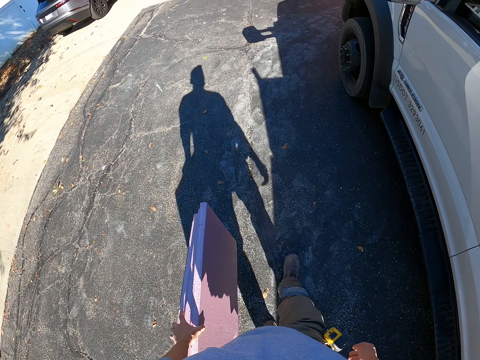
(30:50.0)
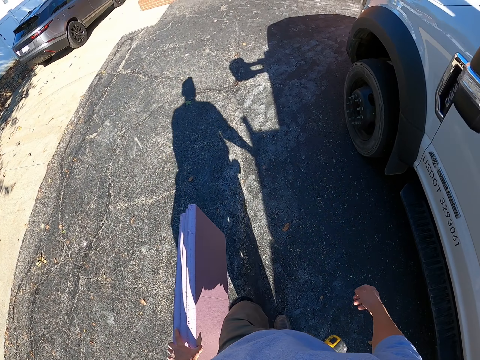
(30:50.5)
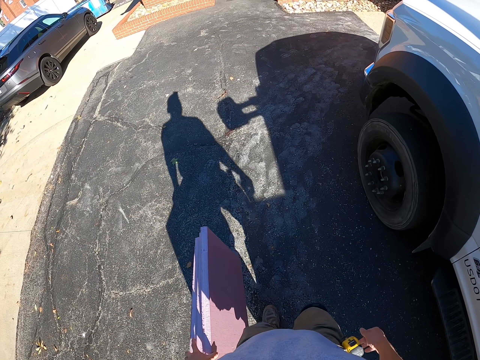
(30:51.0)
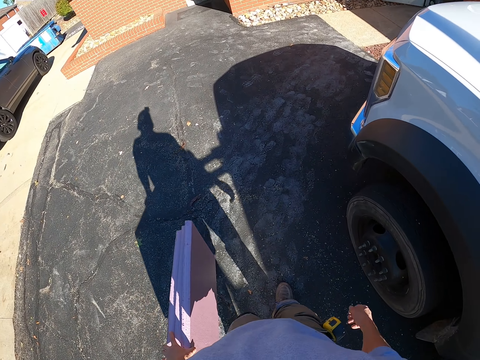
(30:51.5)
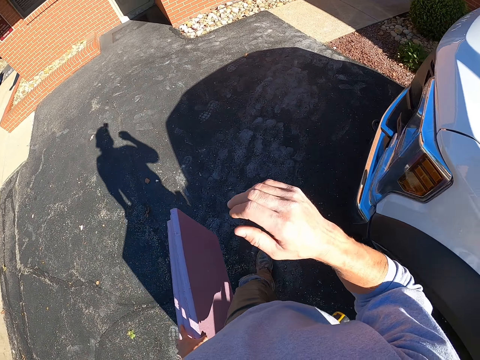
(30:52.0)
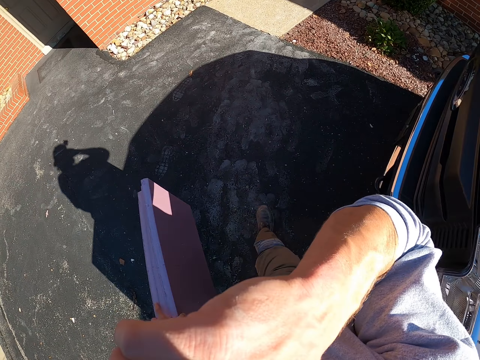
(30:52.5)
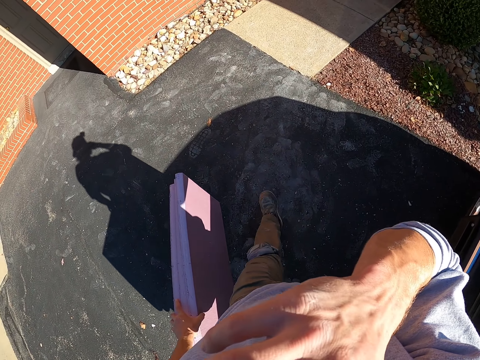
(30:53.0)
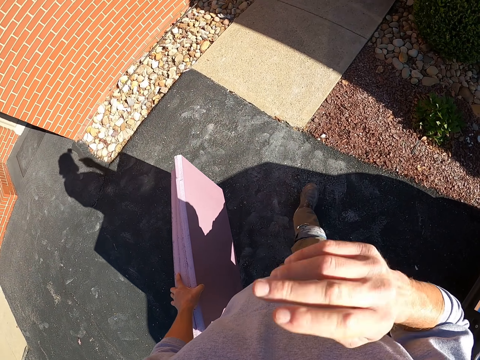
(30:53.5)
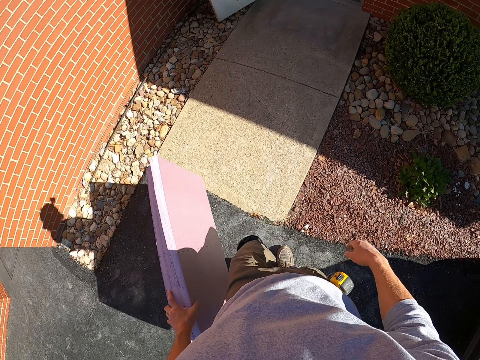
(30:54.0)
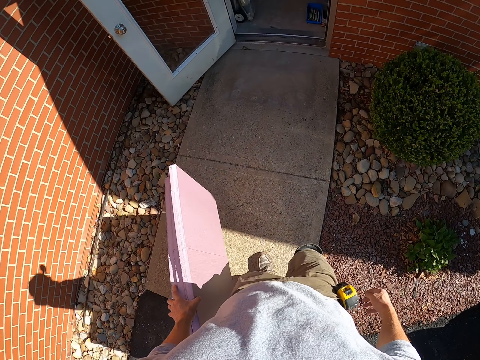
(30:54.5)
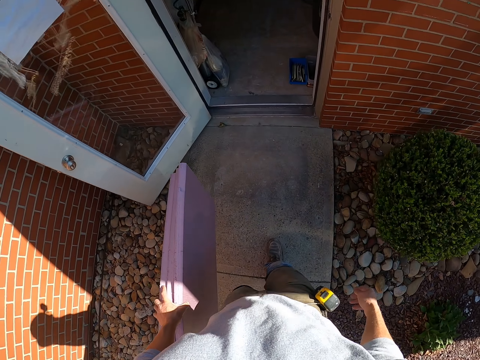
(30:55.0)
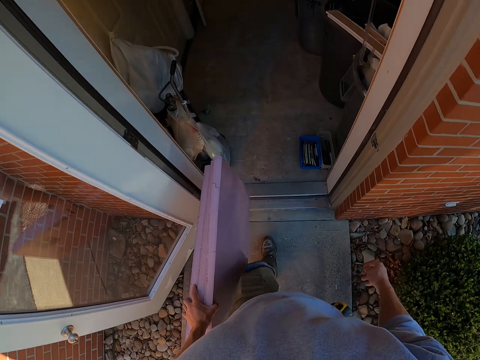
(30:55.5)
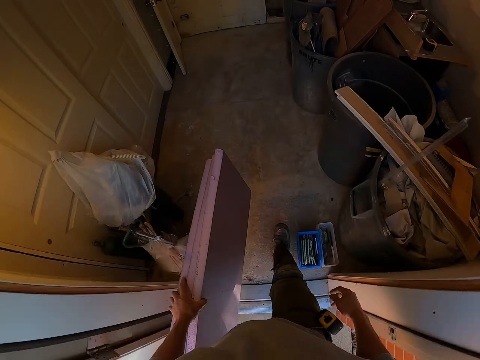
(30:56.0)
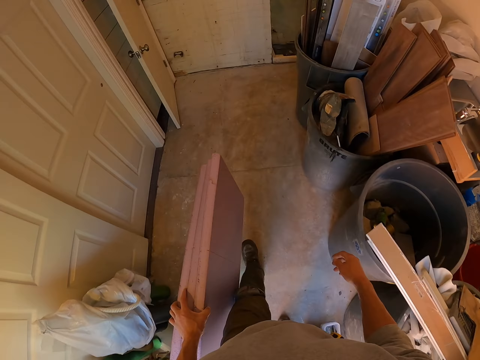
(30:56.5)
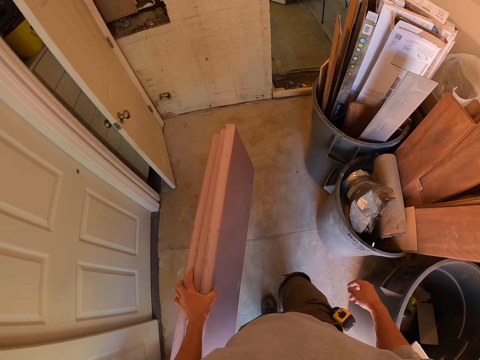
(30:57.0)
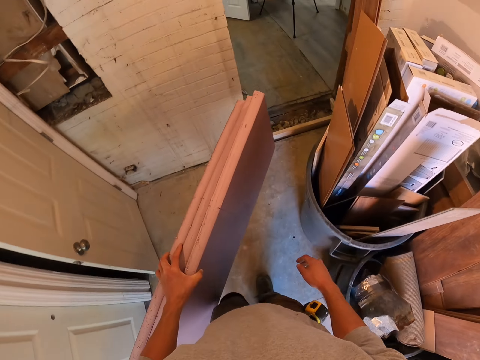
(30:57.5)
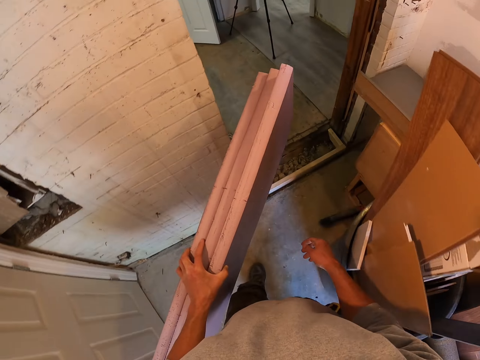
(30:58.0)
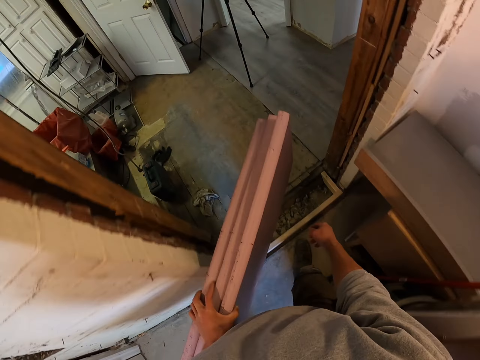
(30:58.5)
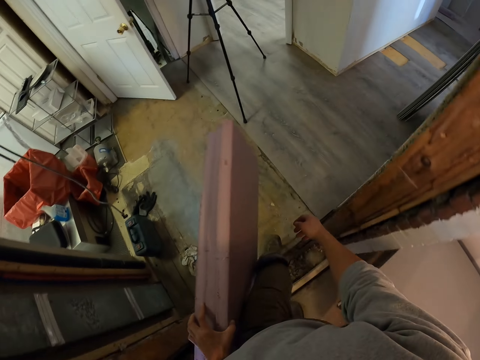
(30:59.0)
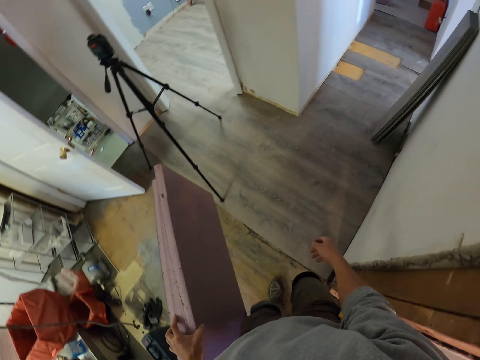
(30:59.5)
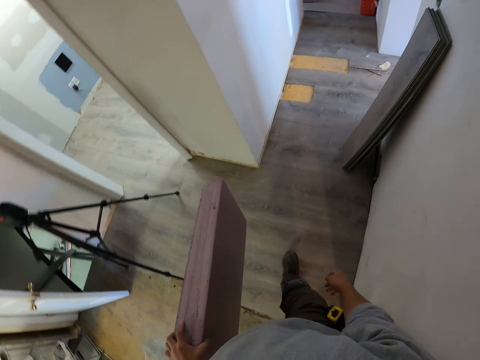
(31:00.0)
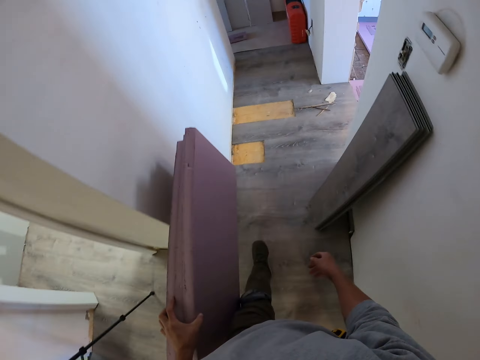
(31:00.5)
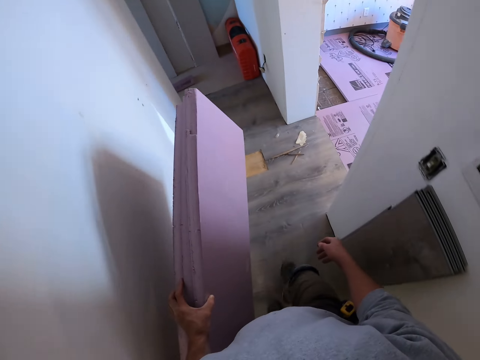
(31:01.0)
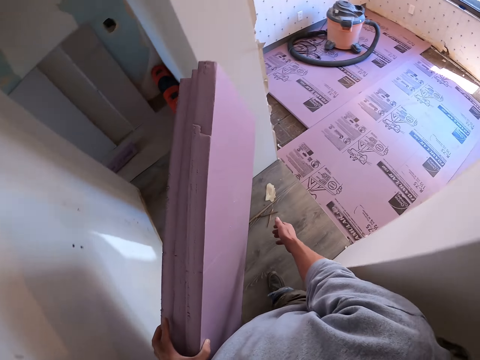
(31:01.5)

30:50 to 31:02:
The camera wearer lifts the hand. They walk into the house.

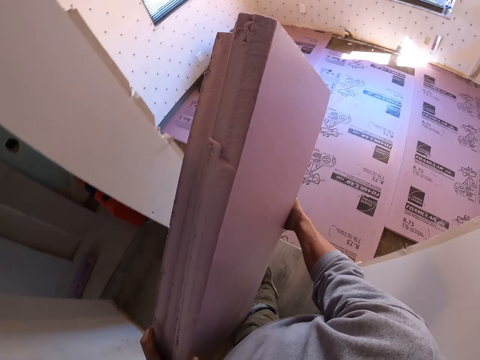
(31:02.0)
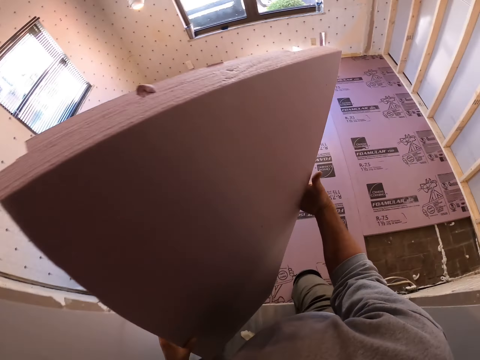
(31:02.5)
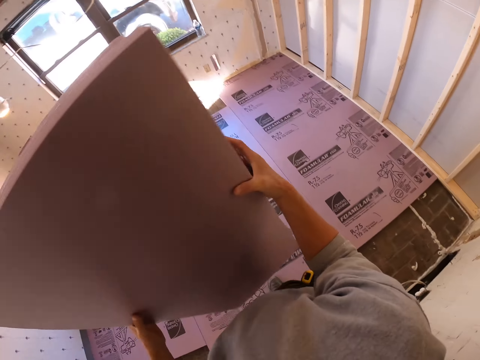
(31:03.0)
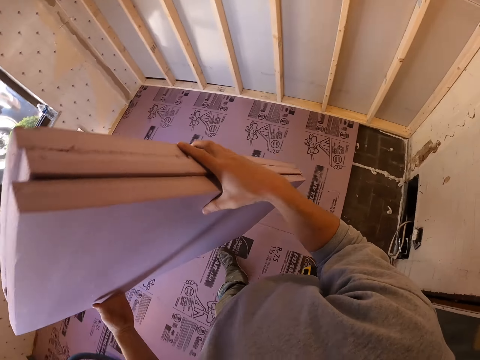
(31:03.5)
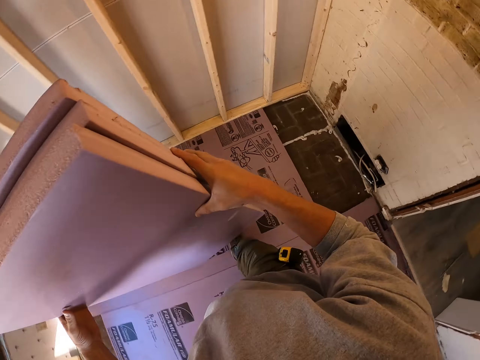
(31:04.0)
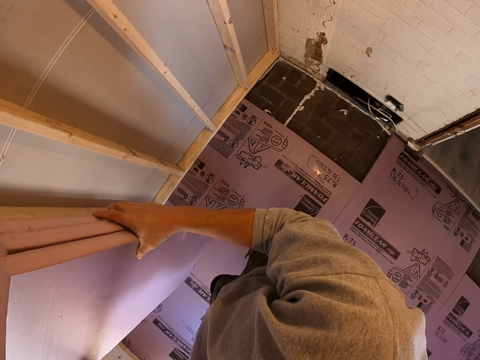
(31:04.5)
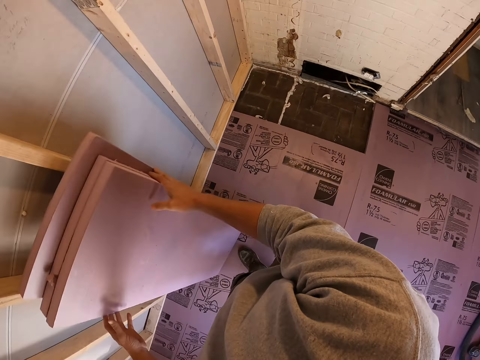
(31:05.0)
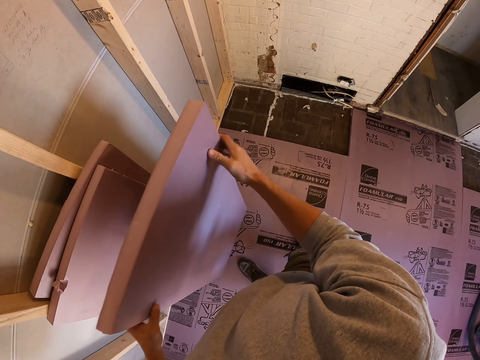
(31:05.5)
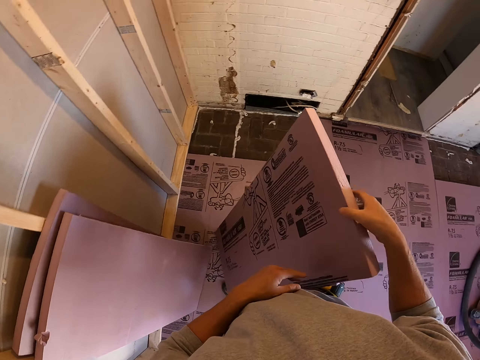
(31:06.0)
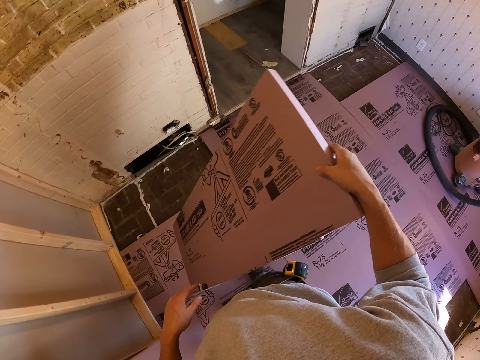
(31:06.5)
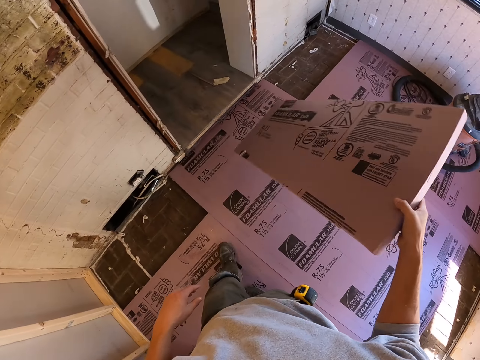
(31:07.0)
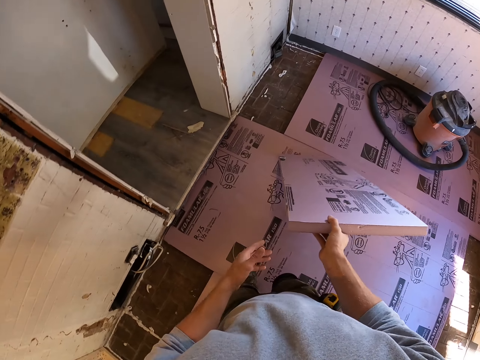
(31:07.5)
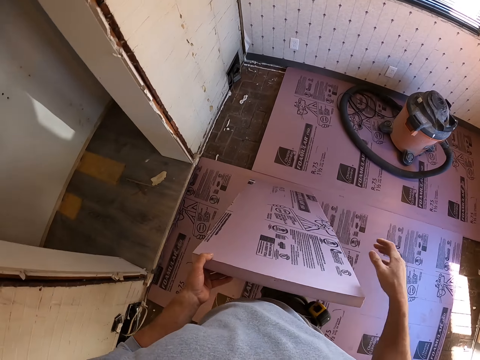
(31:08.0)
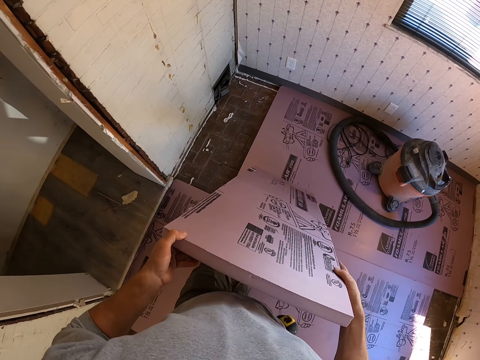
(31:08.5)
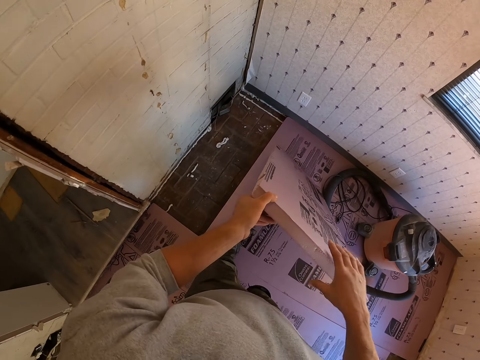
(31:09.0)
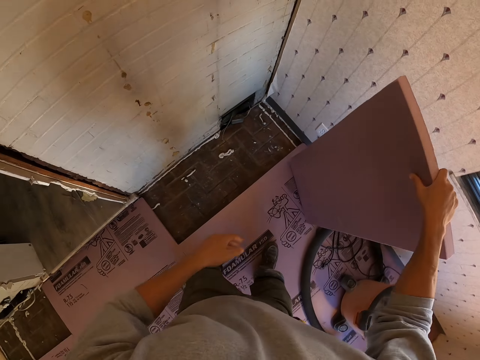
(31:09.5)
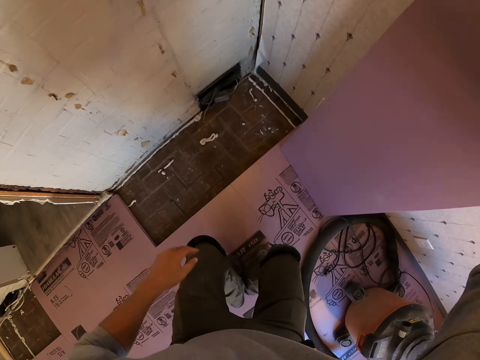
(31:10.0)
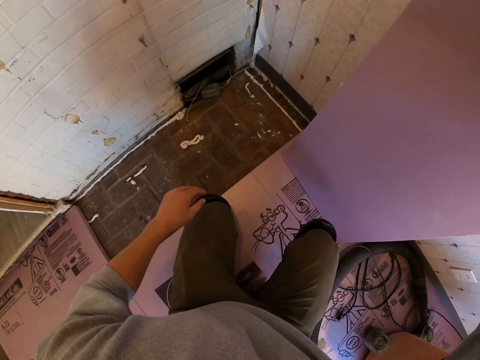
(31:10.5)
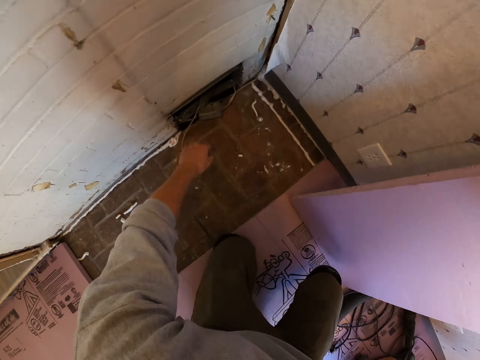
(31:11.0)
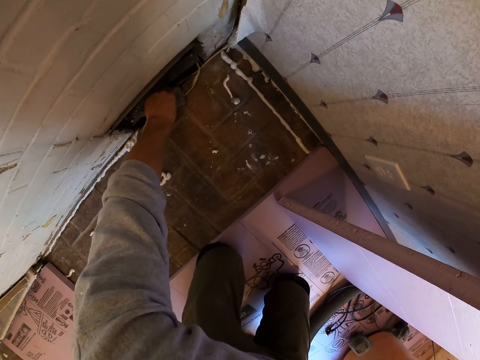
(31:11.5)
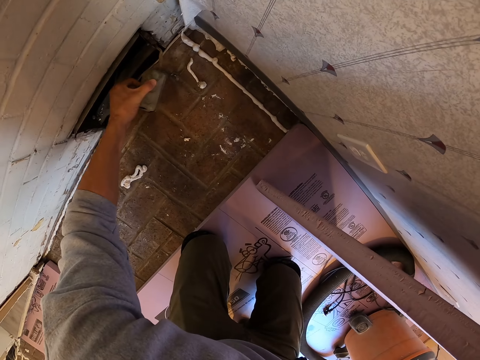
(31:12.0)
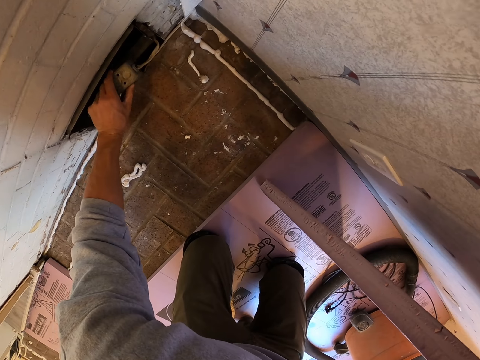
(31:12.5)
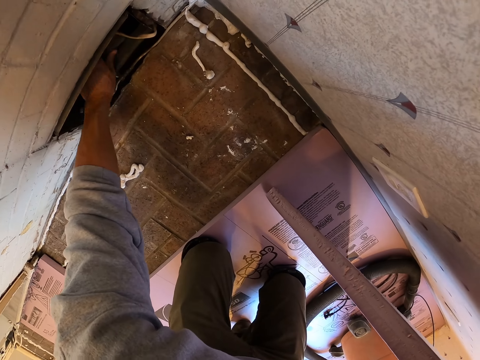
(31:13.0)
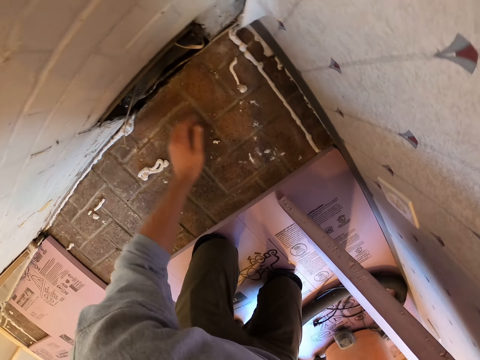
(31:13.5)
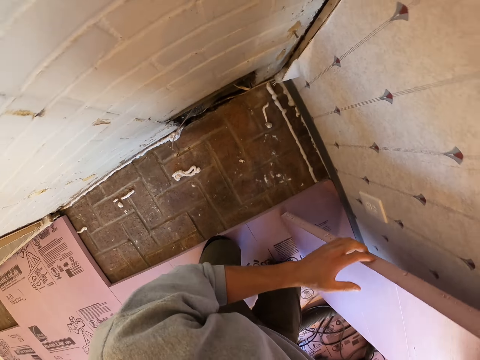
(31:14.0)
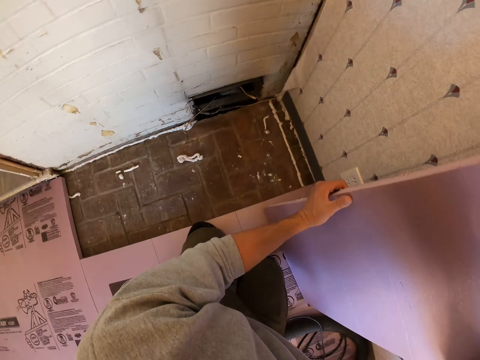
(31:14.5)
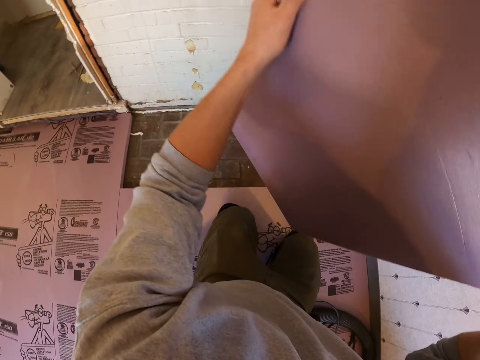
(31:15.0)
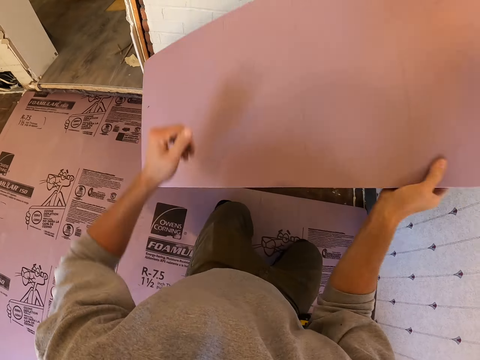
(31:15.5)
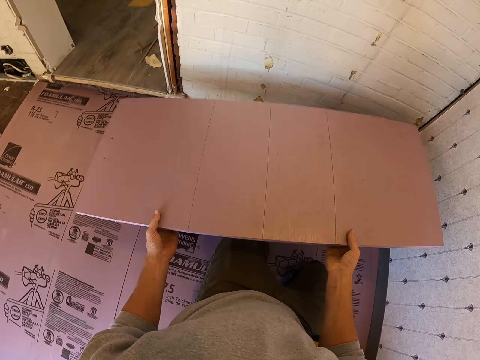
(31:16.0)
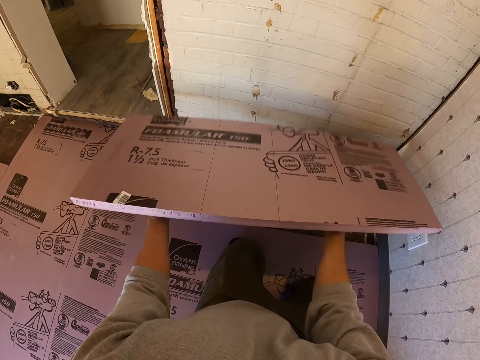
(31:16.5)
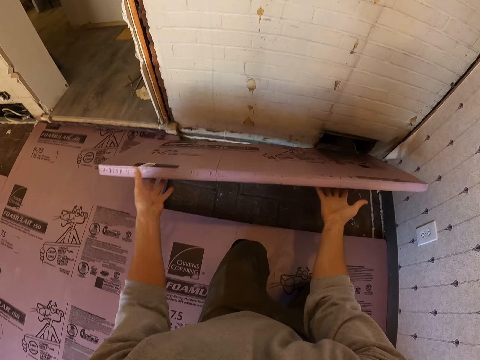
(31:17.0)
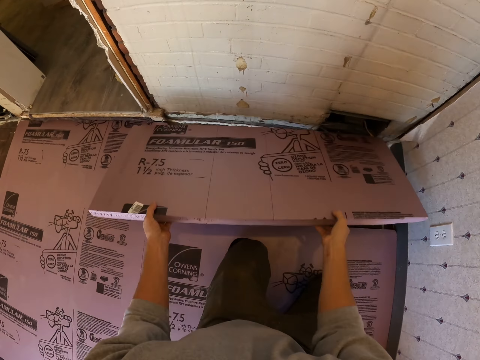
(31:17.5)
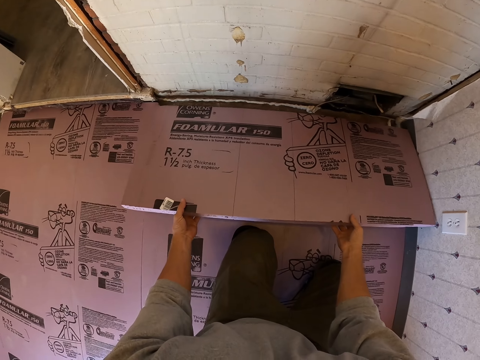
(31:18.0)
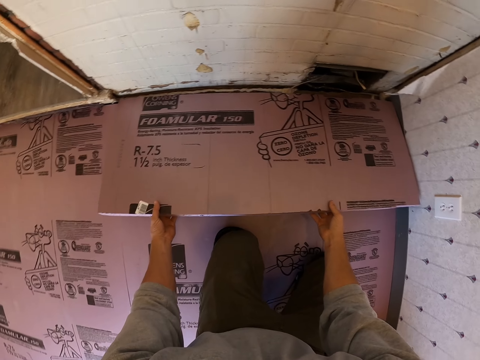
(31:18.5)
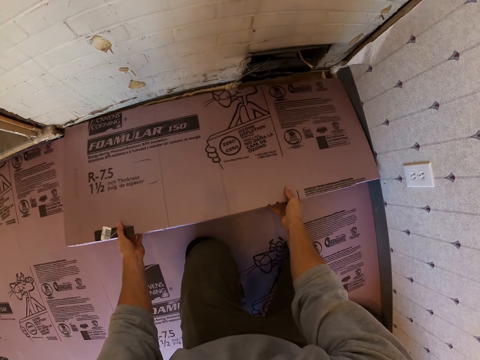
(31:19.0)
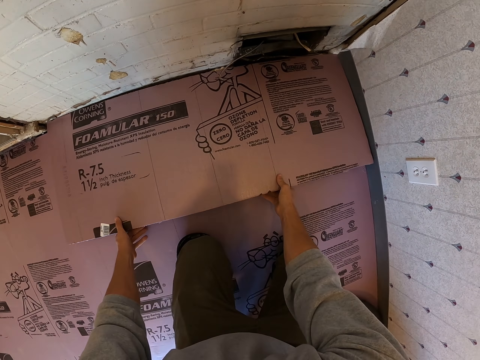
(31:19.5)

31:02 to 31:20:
The camera wearer holds the pieces of cardboard. They put the pieces of cardboard on the ground against the wall. They hold the piece of cardboard with hands. They hold the piece of cardboard with the right hand. They put the piece of cardboard on the floor. They hold the piece of cardboard with hands. They put the pieces of cardboard against the wall. They squat on the floor. They hold an object. They move a socket on the wall. They pick the piece of cardboard with hands. They hold the piece of cardboard with hands. They turn the piece of cardboard. They fix the piece of cardboard on the floor.
